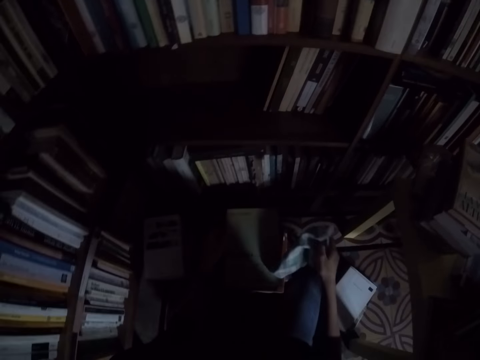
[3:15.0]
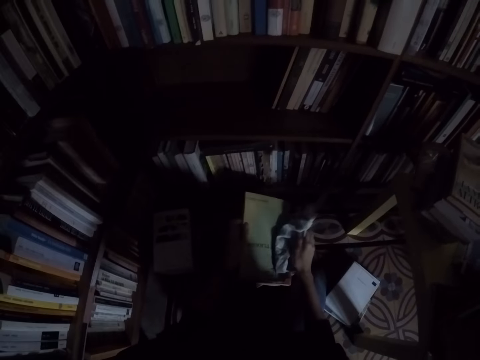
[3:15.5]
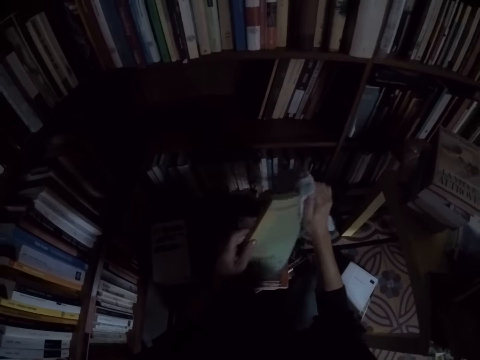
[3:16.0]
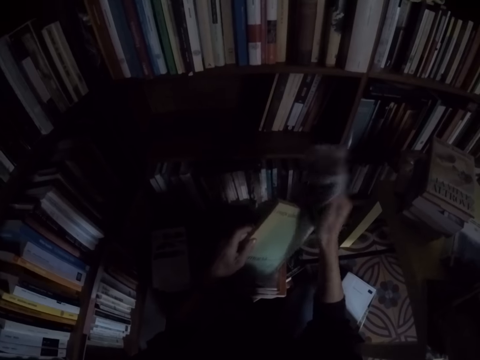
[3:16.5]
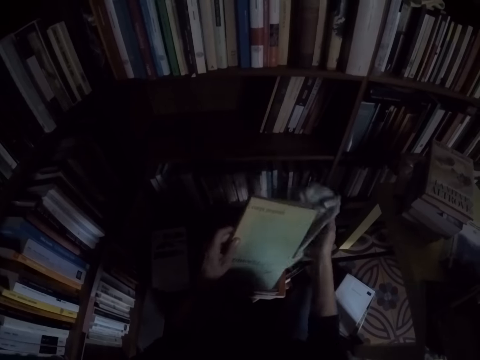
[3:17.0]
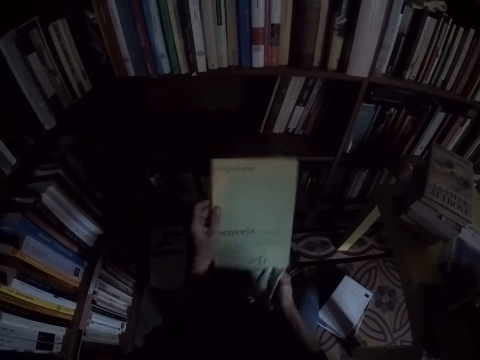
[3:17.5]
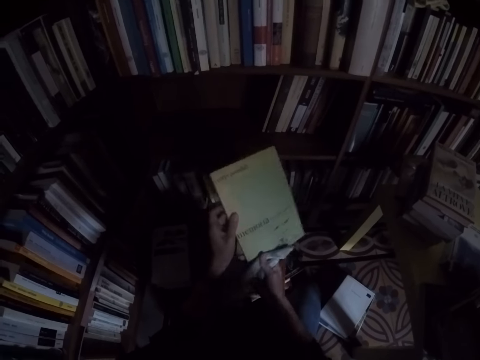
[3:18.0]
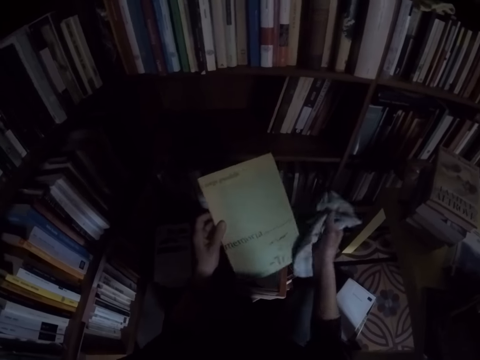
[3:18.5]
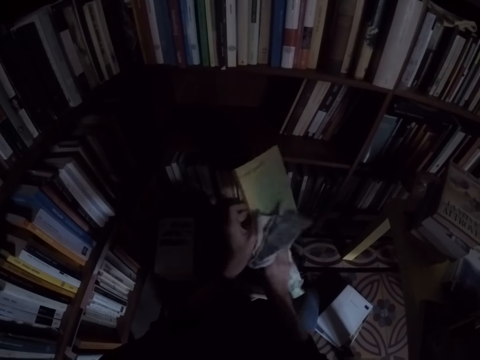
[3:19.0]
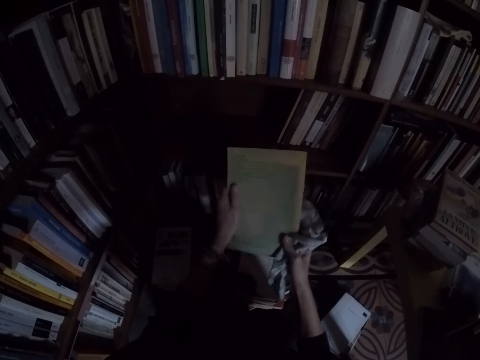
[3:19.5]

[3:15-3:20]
The camera wearer takes a book from the top of another book. He cleans the book with the rag in his right hand.

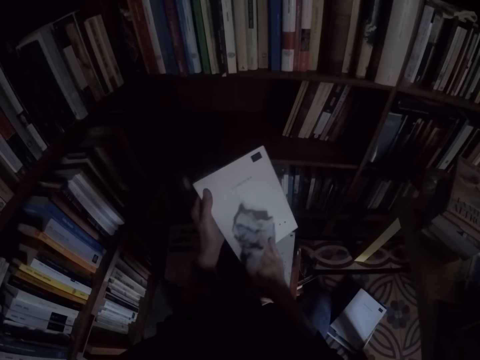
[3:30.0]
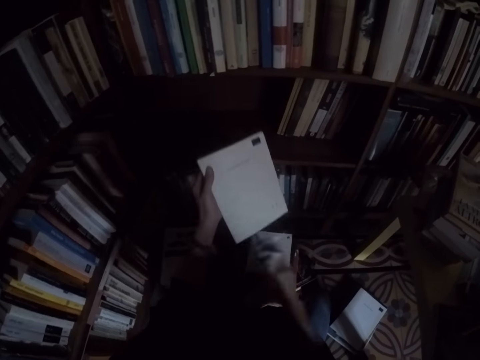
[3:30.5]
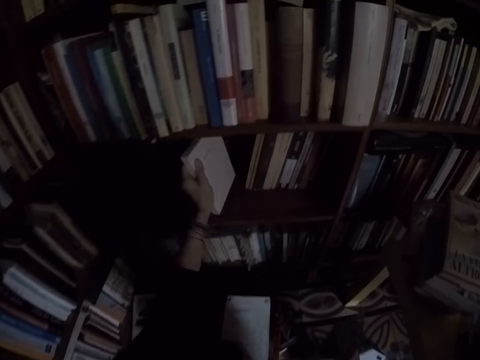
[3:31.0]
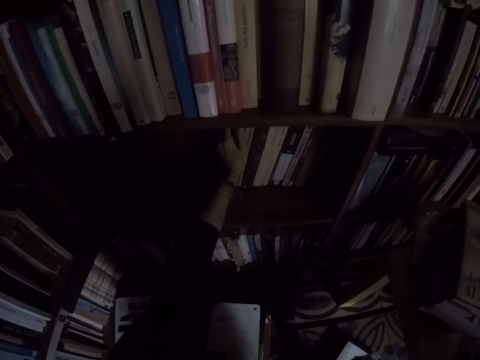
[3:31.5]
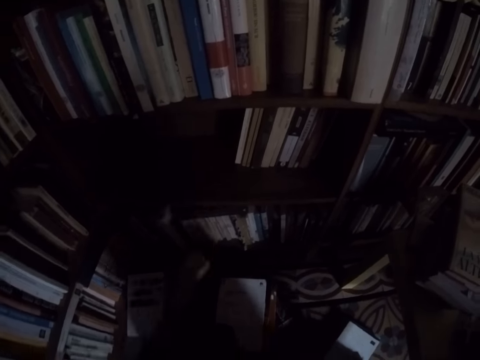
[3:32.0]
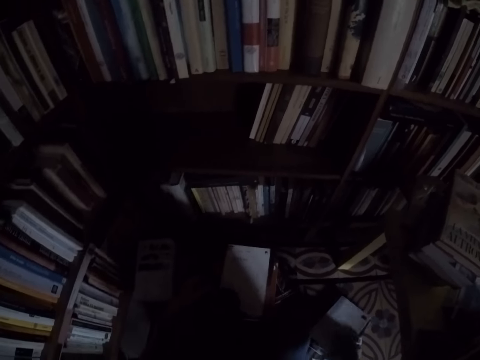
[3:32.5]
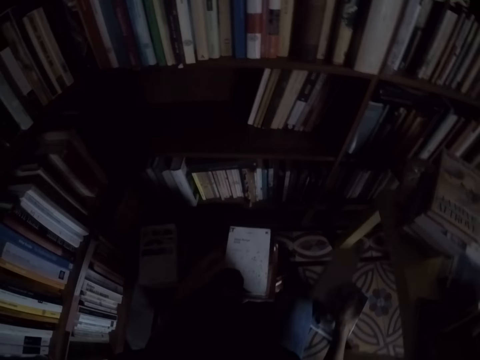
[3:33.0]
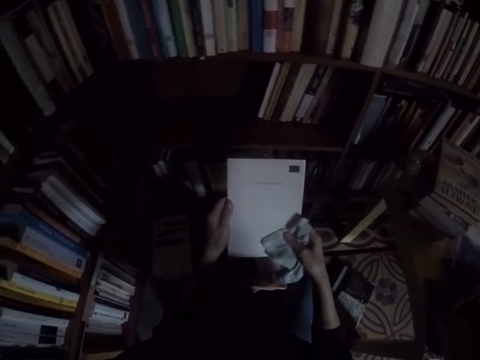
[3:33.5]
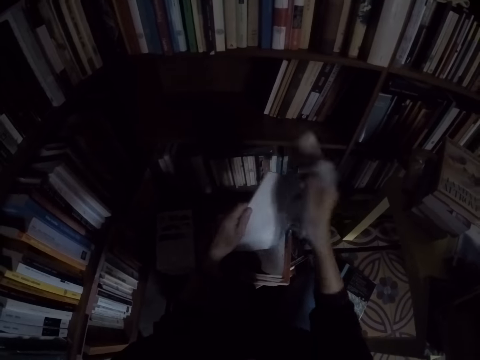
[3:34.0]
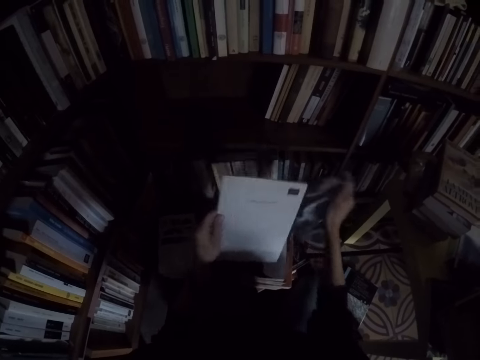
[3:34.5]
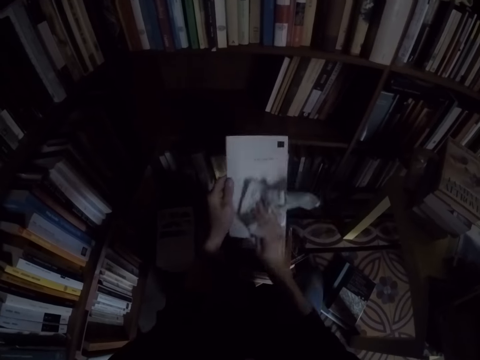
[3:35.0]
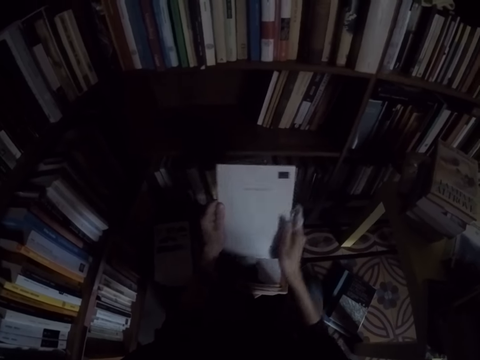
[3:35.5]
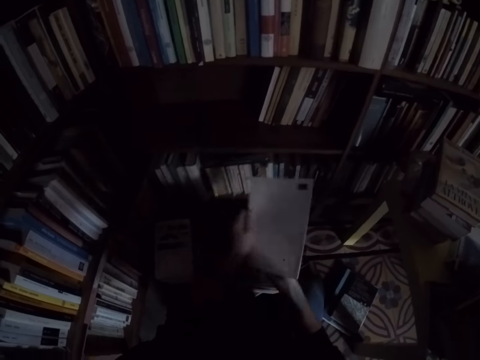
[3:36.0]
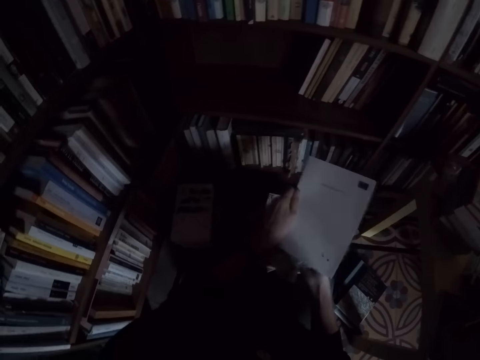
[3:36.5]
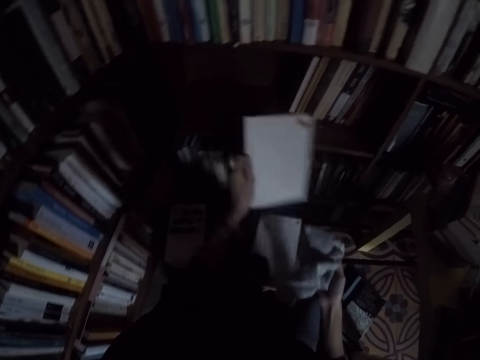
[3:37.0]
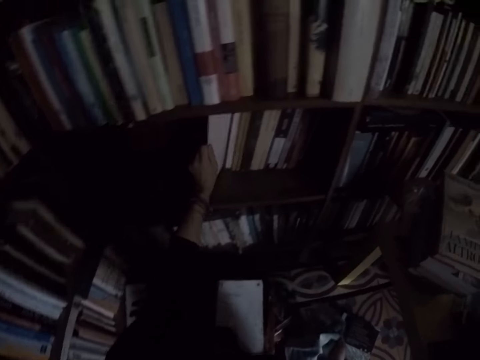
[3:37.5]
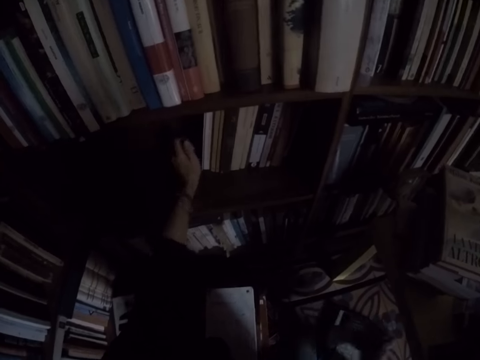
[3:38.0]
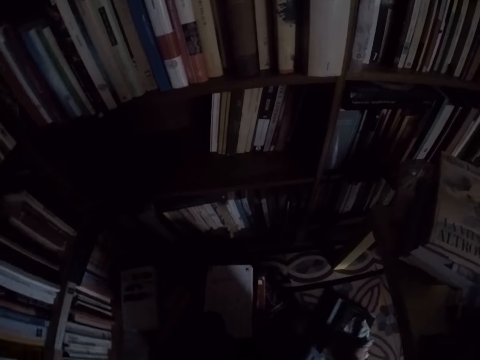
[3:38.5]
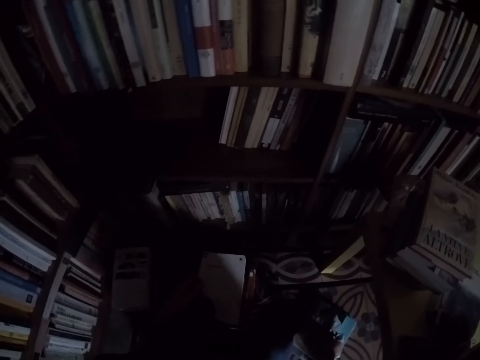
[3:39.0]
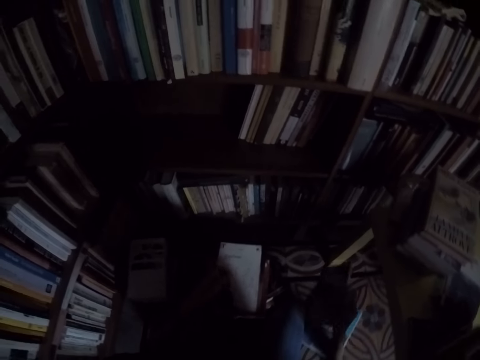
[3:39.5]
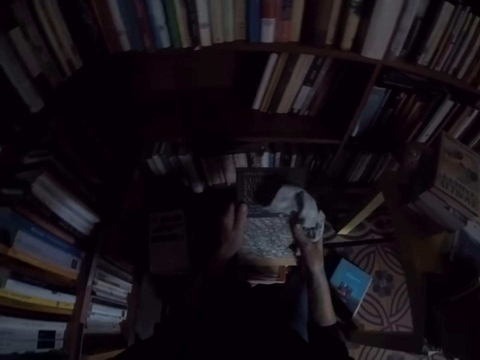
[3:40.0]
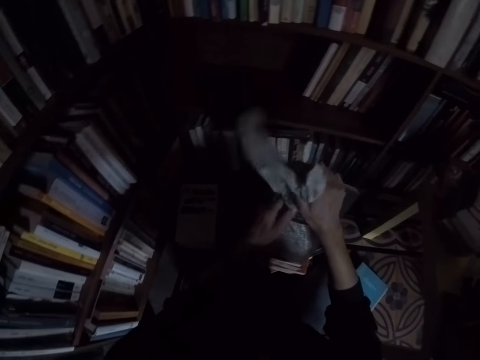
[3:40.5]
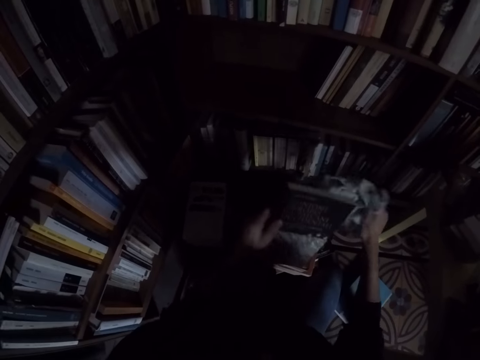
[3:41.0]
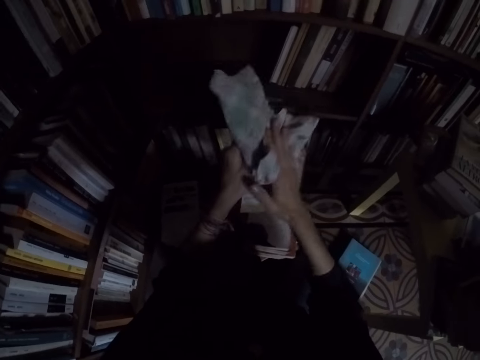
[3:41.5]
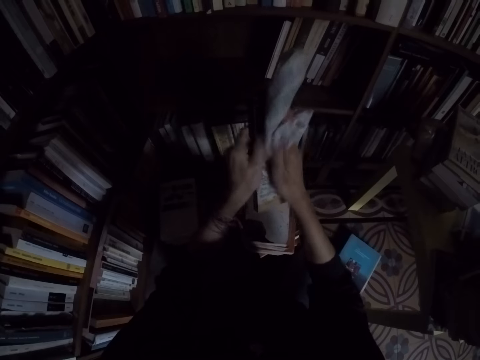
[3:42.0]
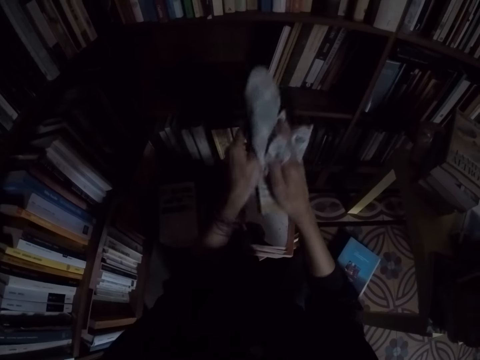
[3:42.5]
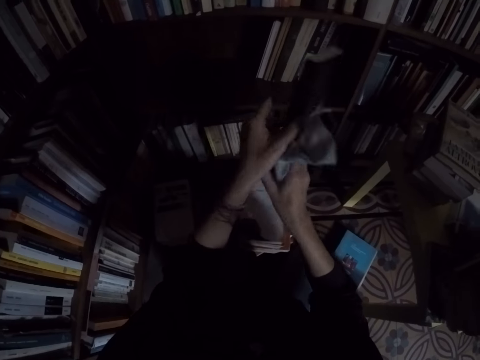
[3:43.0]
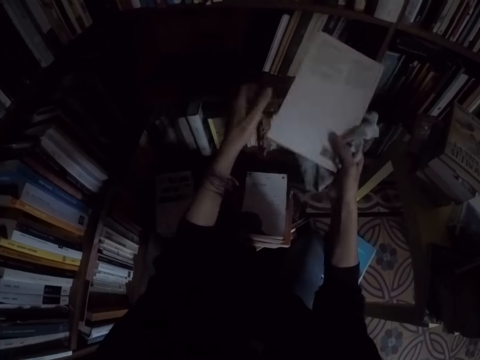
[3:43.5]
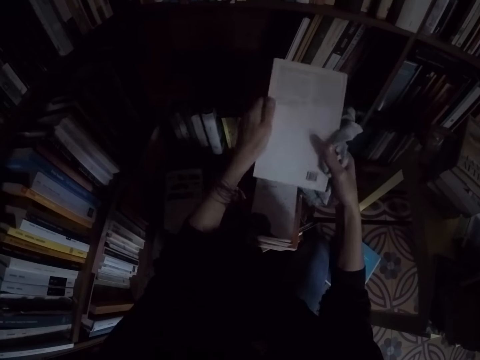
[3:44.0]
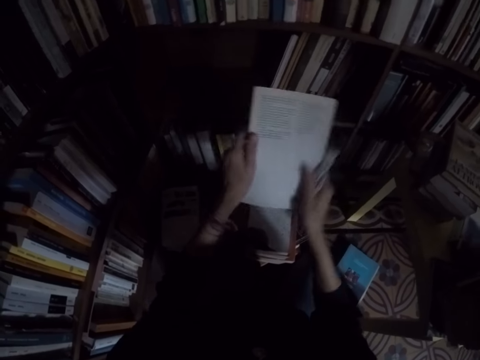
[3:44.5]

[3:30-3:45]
The camera wearer places the book on the shelf with his left hand. He takes a book from the top of another book with his right hand. He moves the book to his left hand. He cleans the book with the rag in his right hand. He places the book on the shelf with his left hand. He takes a book from the top of another book with his right hand. He moves the book to his left hand. He cleans the book with the rag in his right hand.

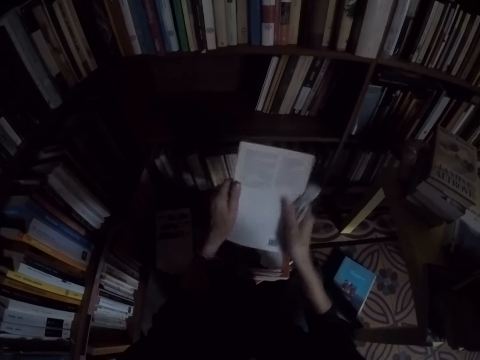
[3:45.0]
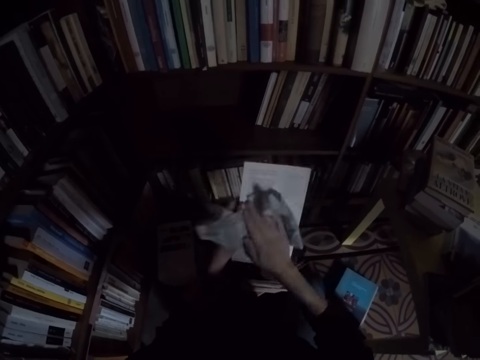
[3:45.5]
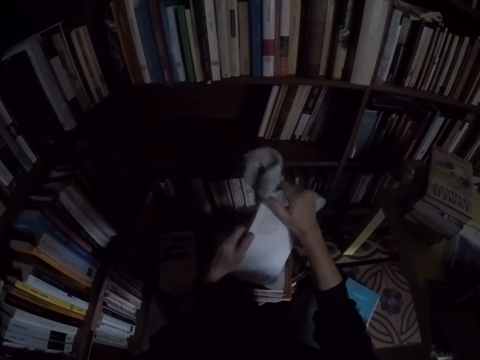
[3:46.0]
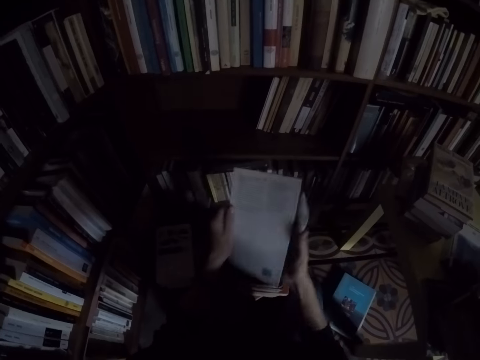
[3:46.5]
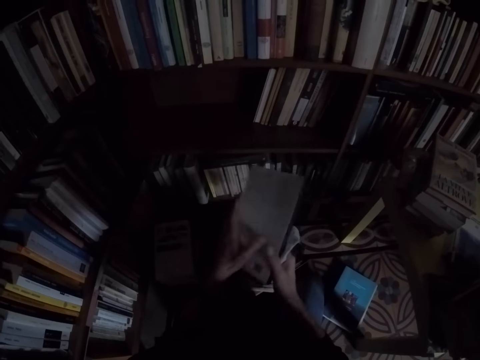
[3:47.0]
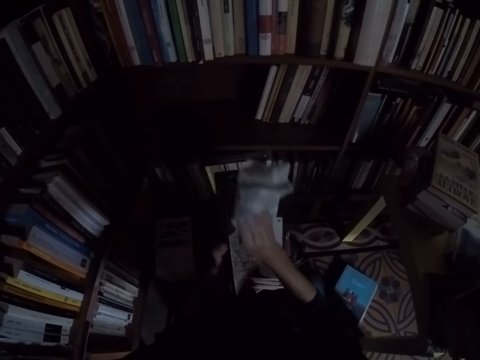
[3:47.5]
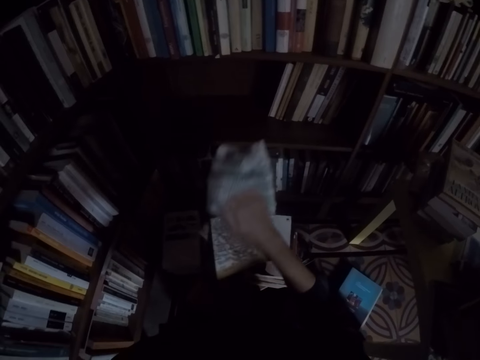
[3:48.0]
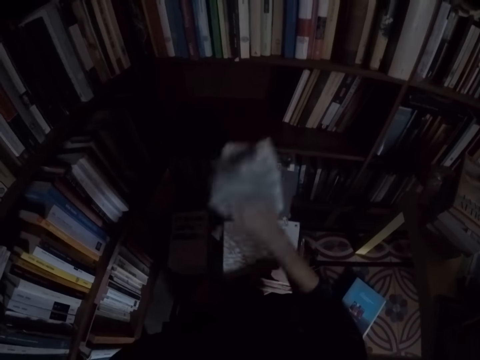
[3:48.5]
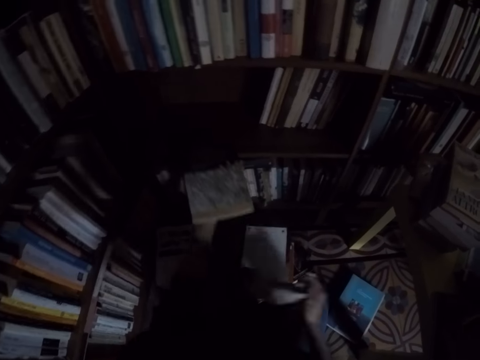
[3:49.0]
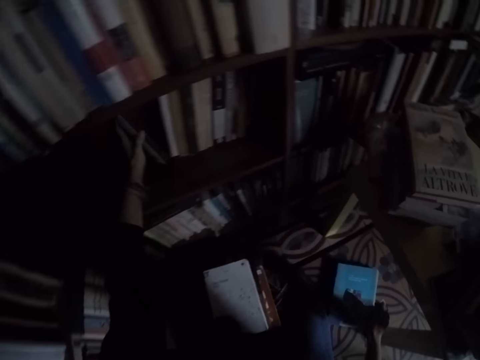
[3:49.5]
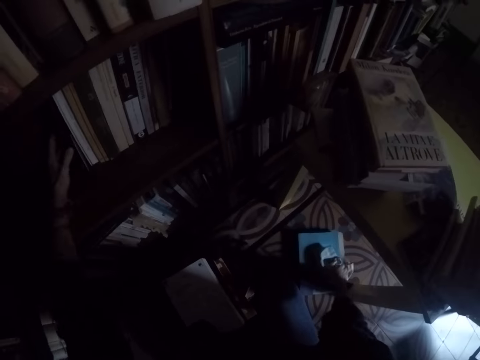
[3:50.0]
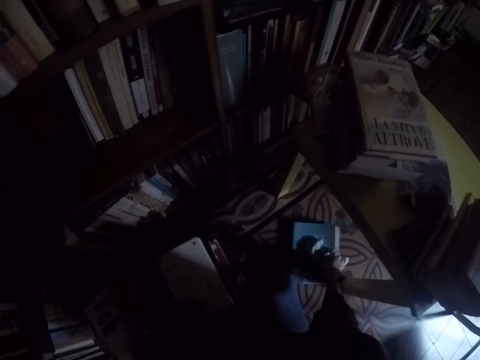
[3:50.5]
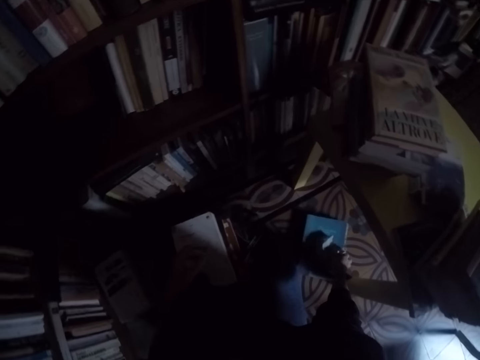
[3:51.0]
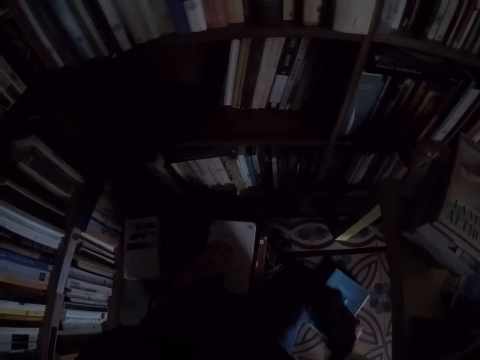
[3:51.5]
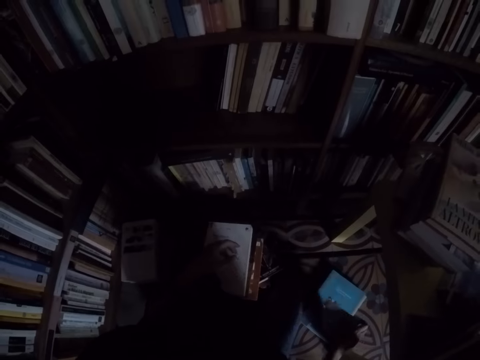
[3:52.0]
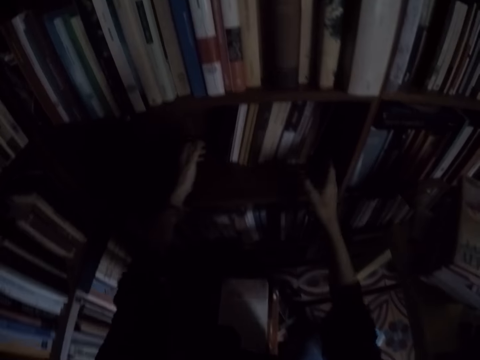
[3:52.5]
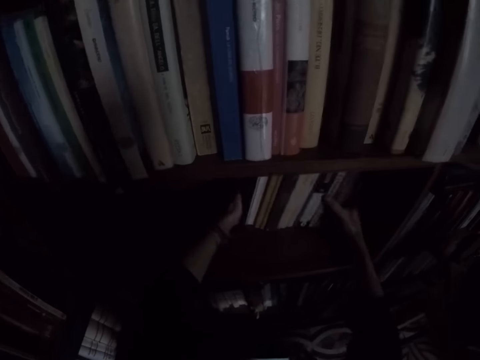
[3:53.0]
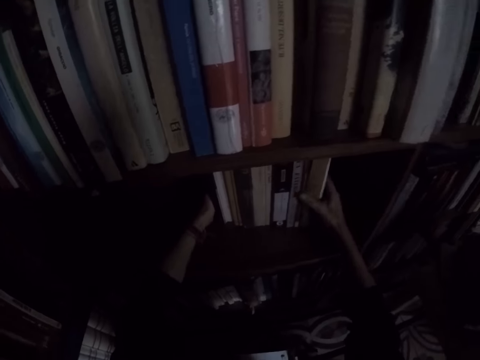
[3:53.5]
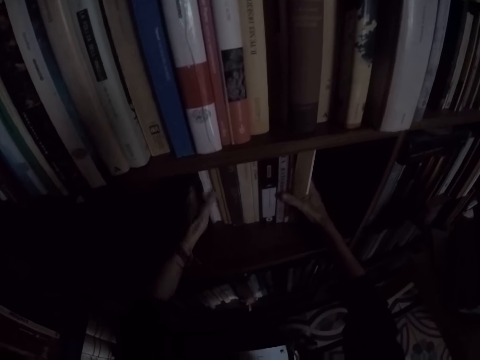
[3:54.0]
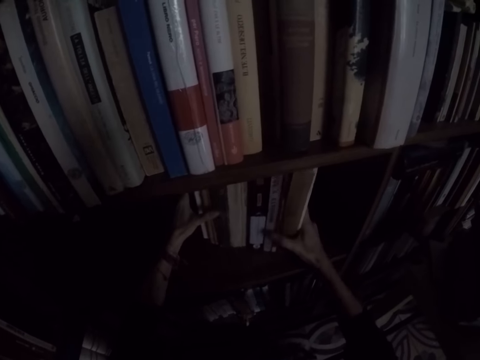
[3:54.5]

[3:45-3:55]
The camera wearer places the book on the shelf with his left hand. He drops the rag on a book. He picks up the book. He changes the position of the books on the shelf.
